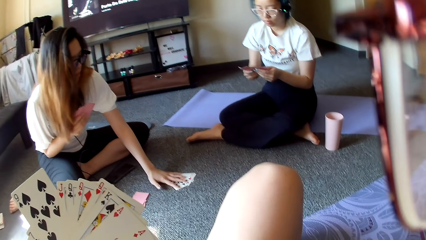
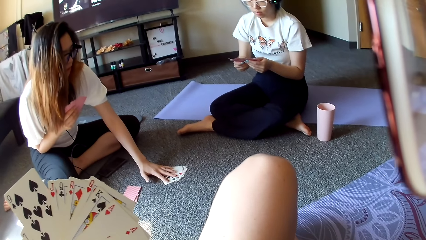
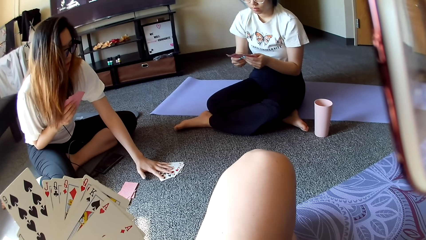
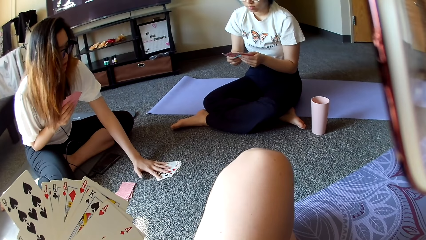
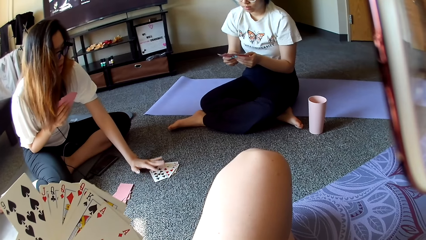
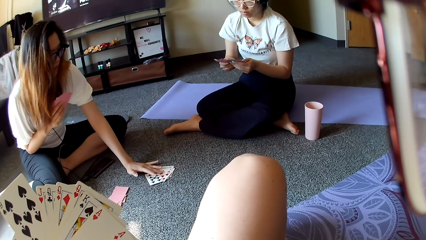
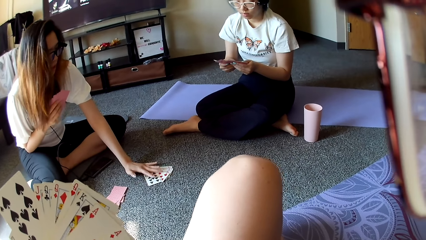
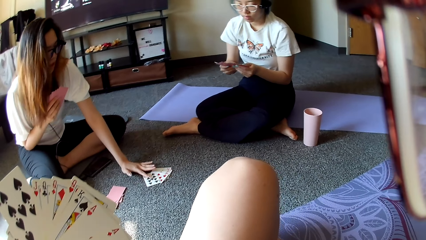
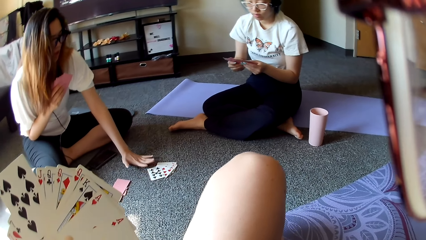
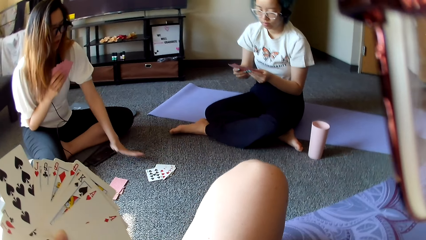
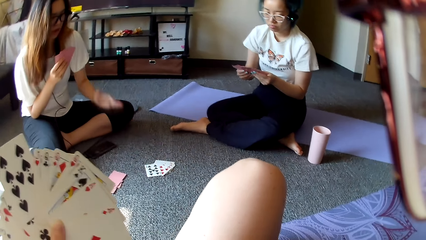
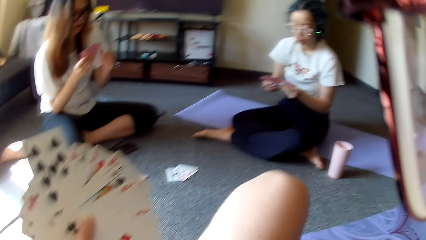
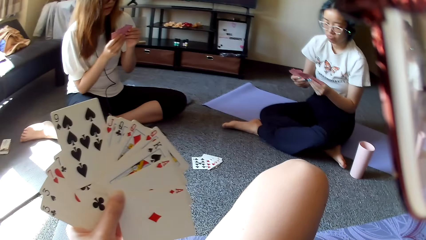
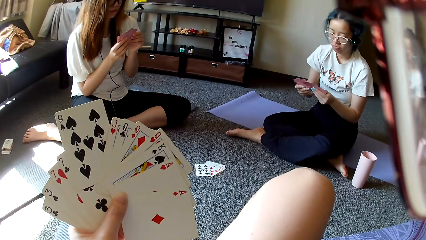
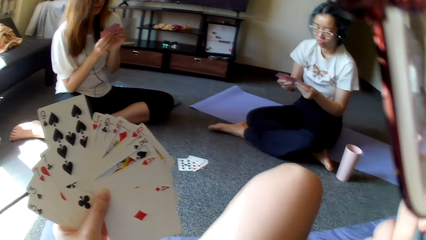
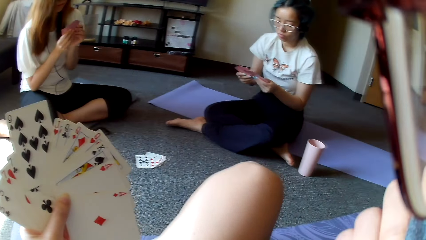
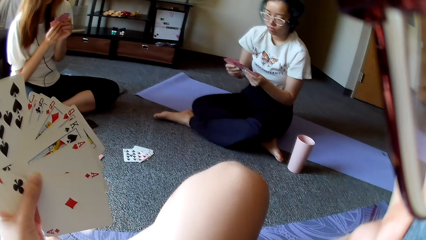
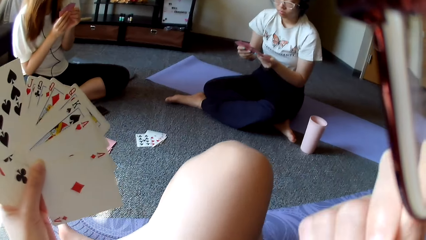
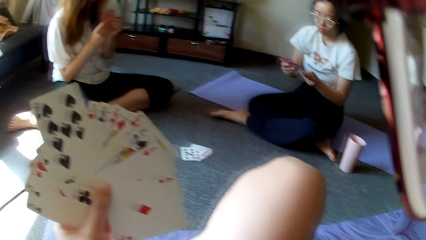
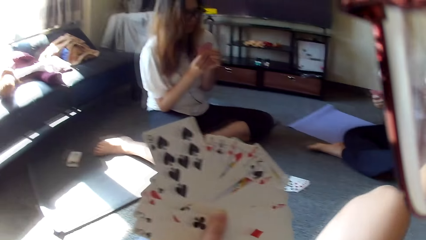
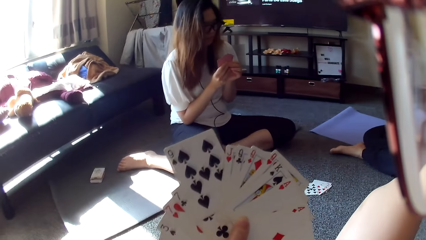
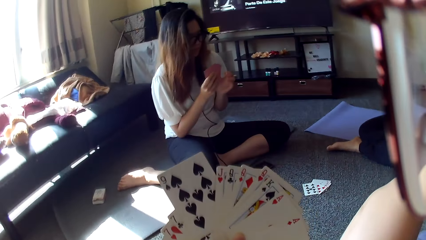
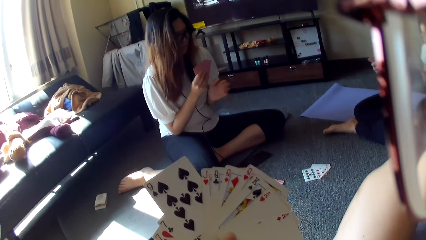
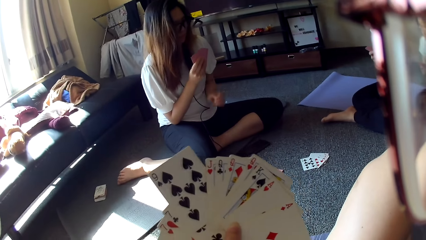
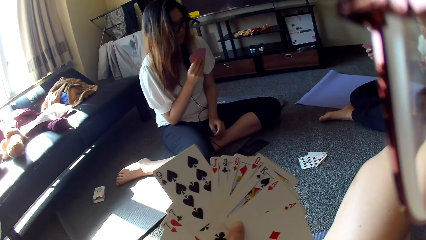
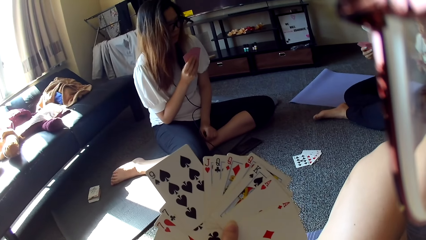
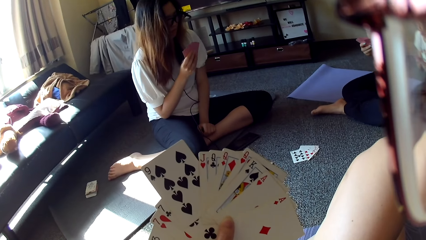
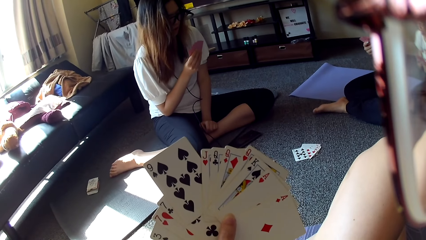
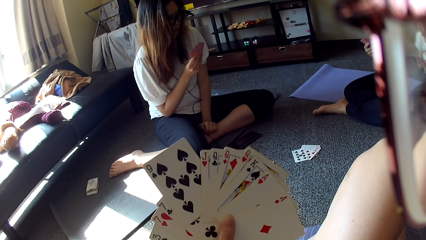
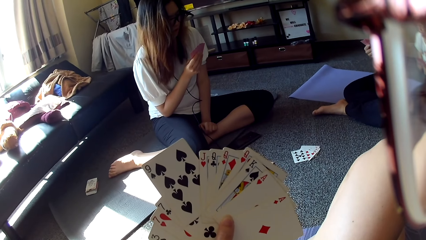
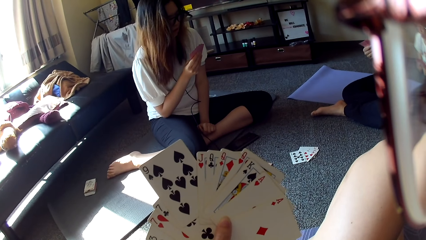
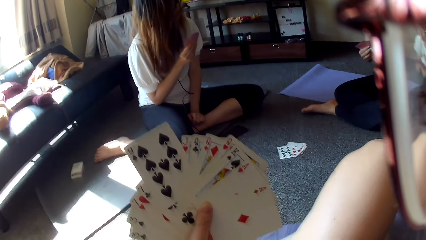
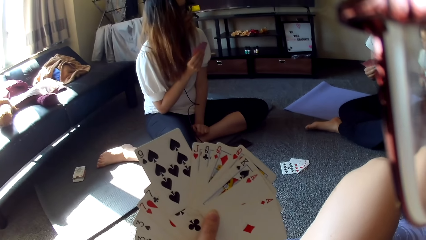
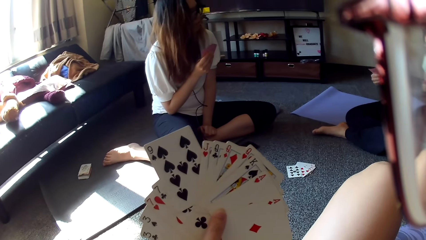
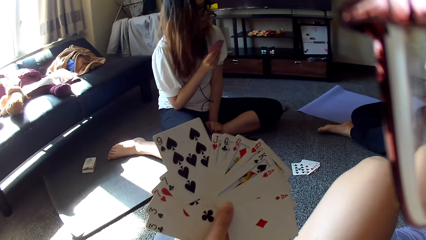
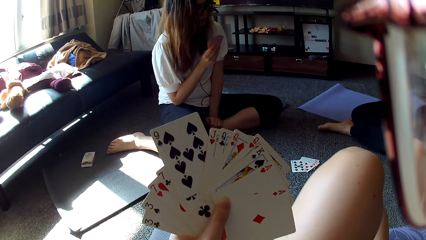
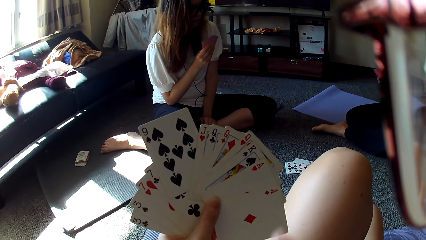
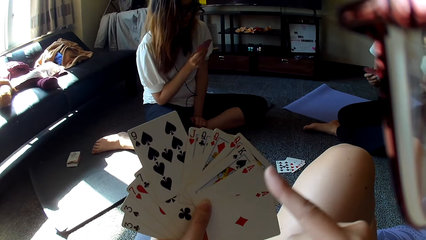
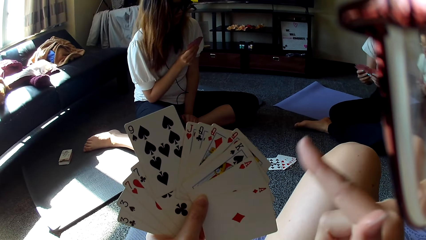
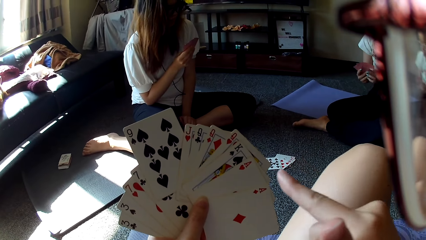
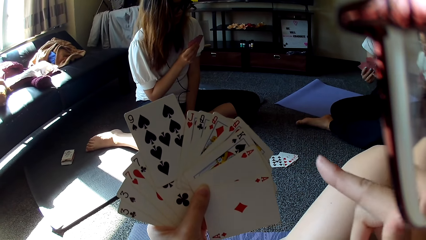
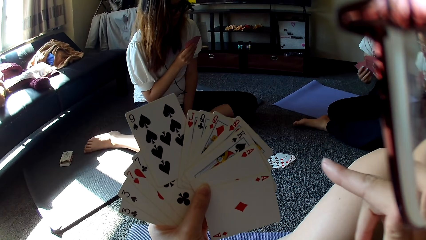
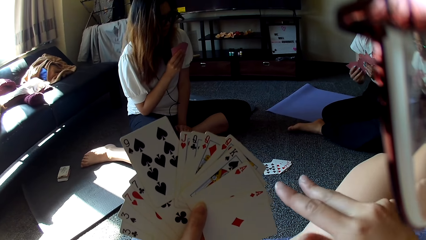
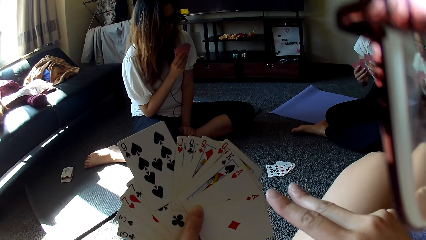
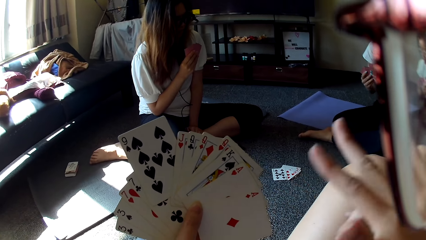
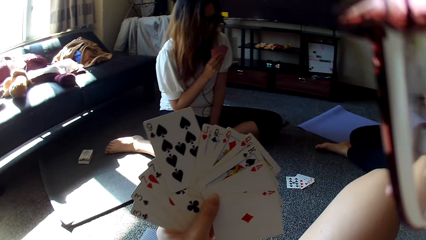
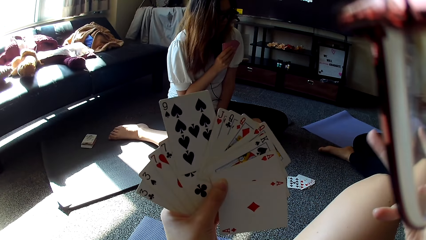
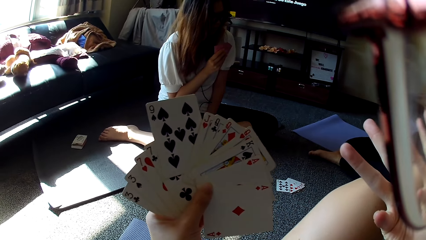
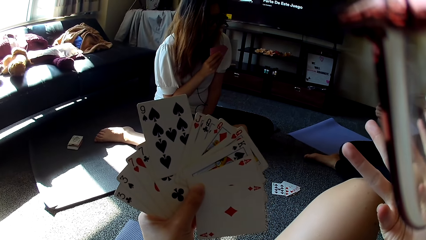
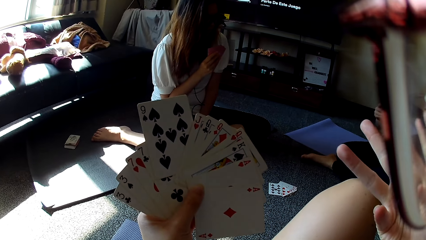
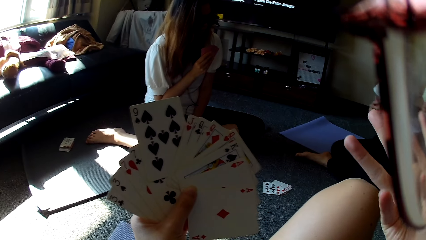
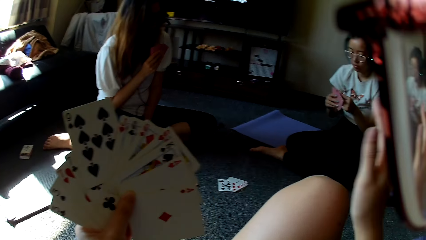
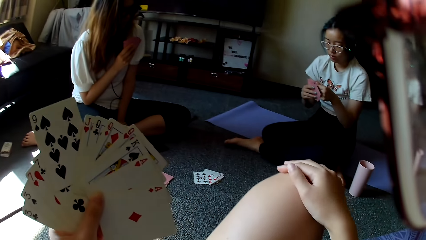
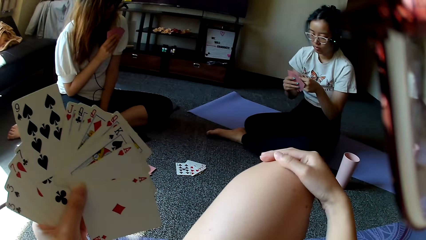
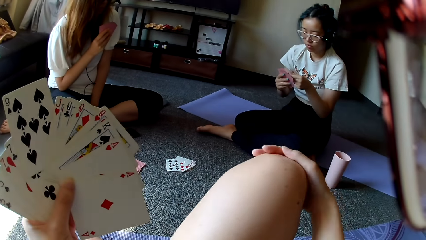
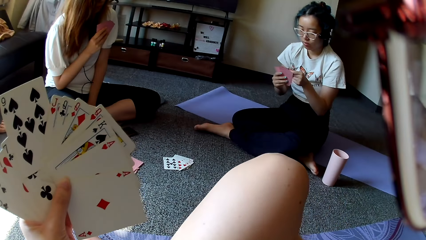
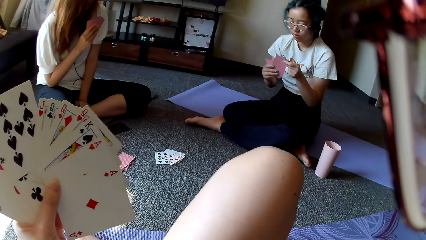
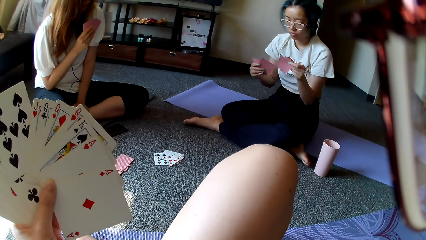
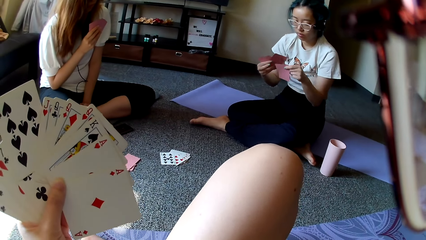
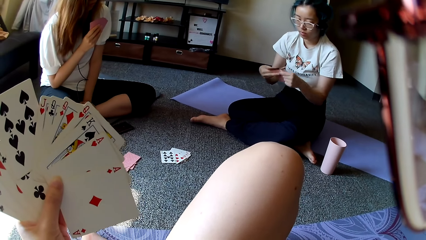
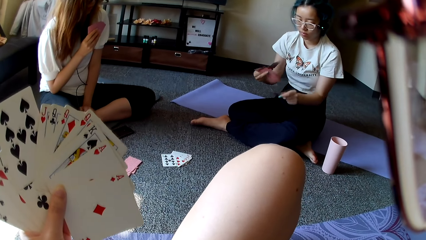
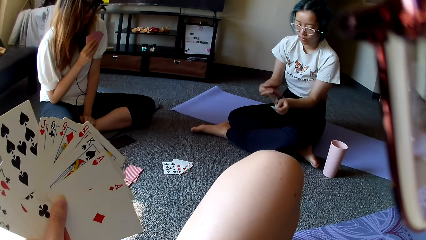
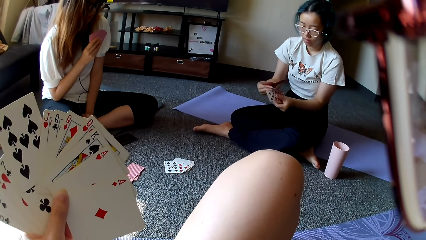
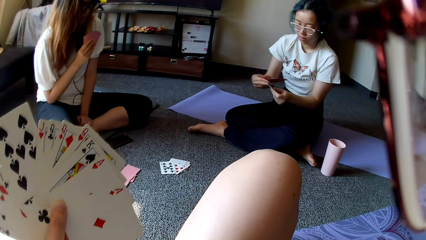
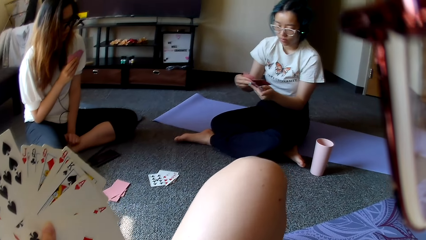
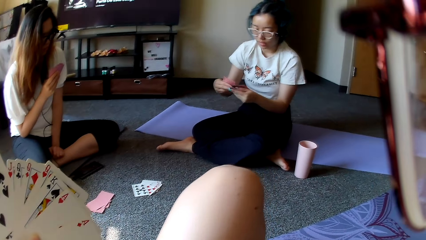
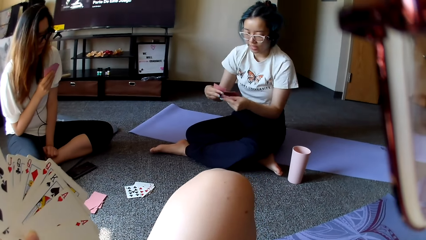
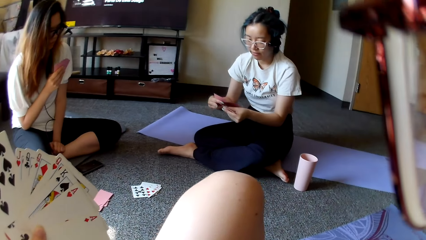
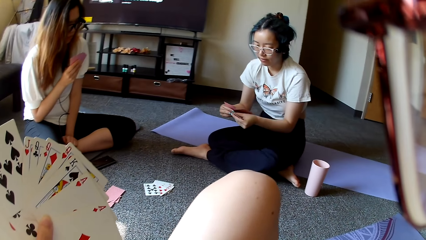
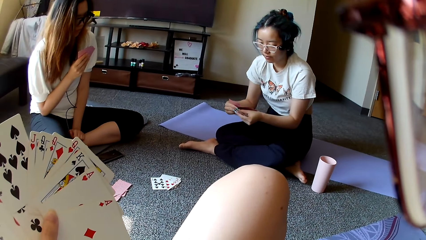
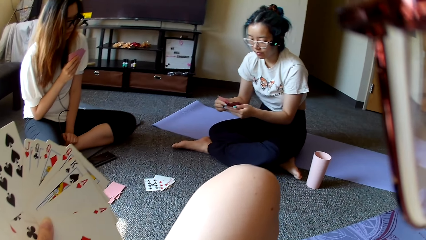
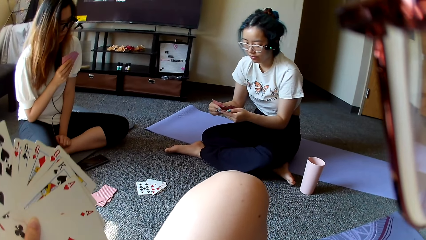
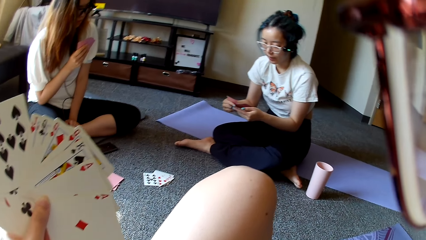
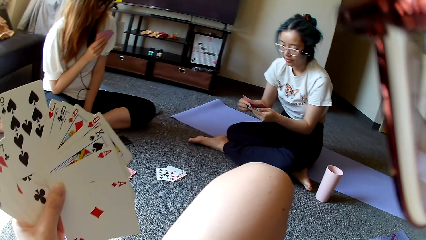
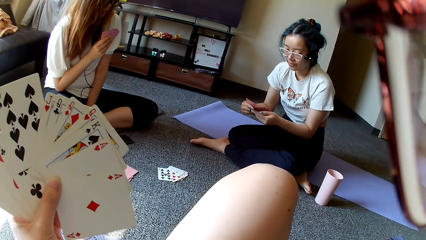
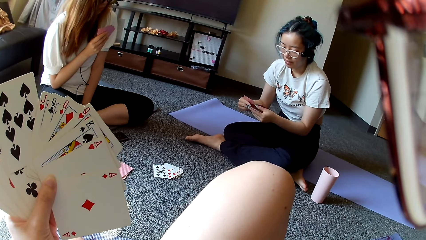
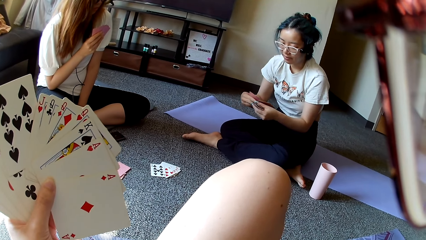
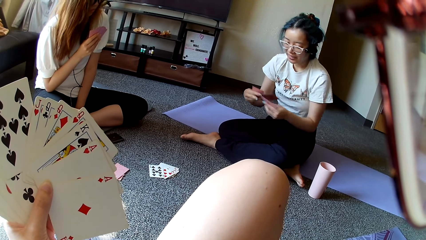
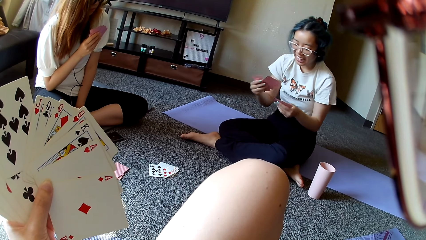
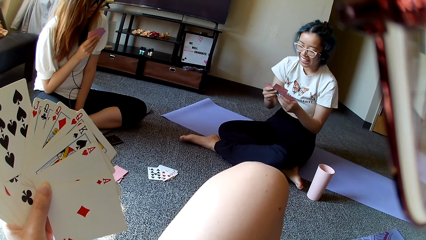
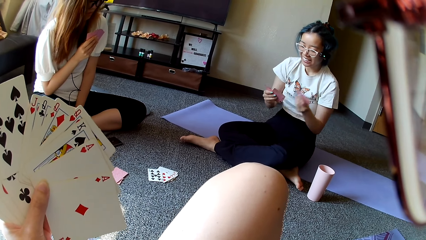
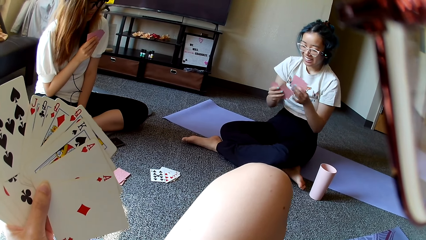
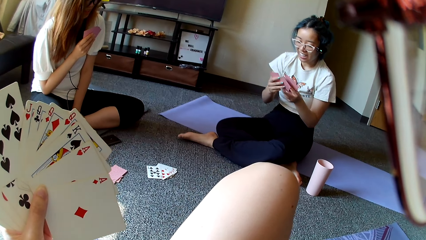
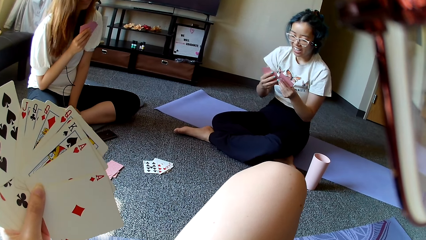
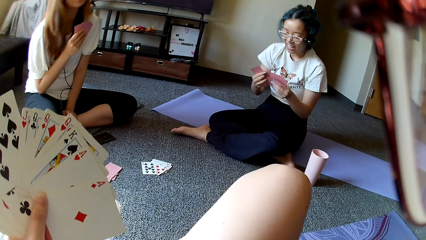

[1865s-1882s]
A woman plays poker and places a card on the floor. Another woman selects the cards. The camera wearer covers the mouth with a hand, points at the cards and rubs the knee. The other woman selects the cards and shuffles through the cards.
